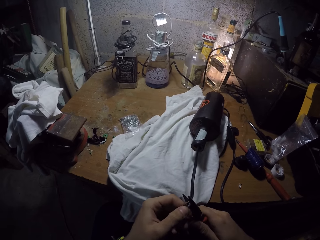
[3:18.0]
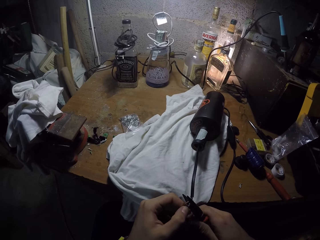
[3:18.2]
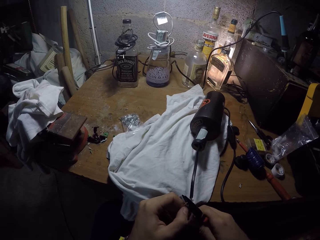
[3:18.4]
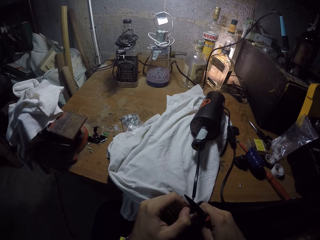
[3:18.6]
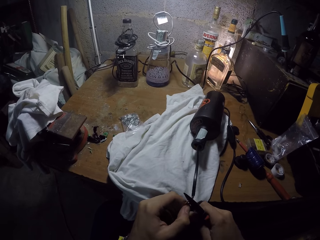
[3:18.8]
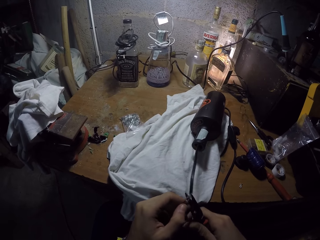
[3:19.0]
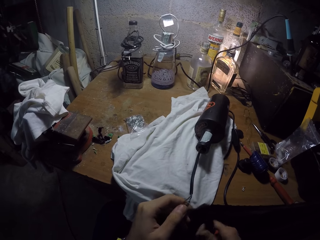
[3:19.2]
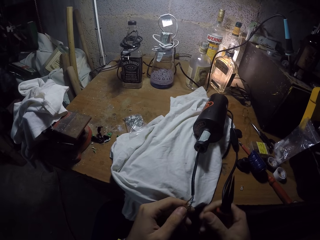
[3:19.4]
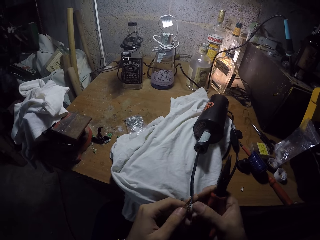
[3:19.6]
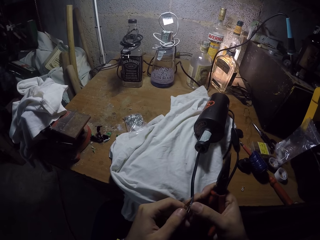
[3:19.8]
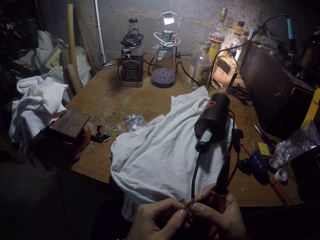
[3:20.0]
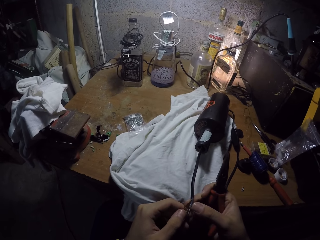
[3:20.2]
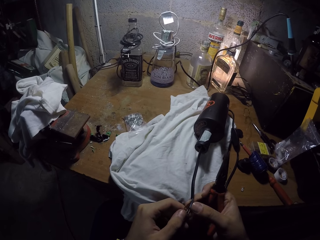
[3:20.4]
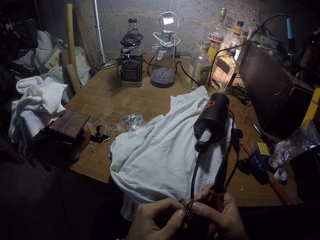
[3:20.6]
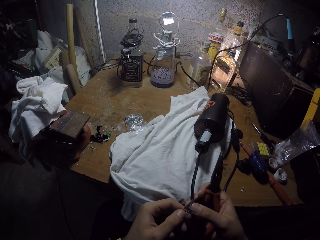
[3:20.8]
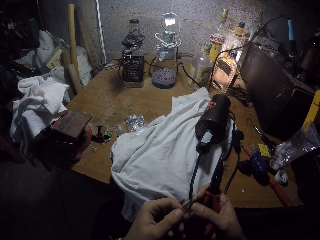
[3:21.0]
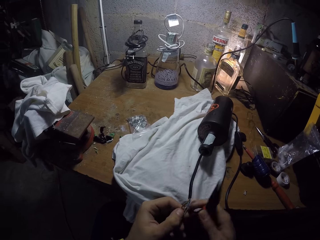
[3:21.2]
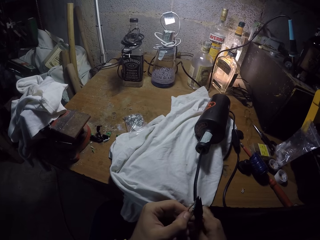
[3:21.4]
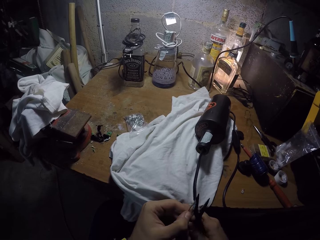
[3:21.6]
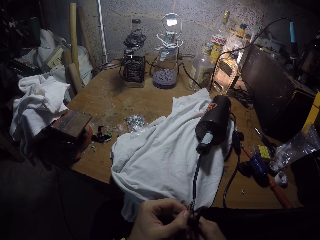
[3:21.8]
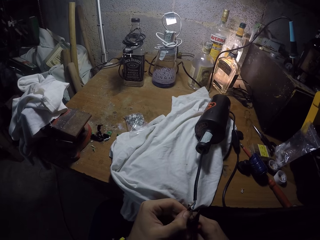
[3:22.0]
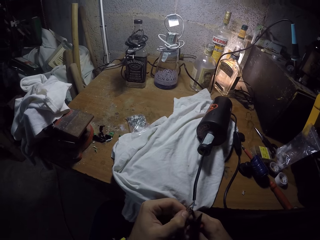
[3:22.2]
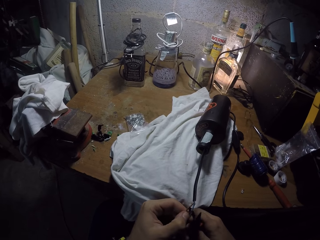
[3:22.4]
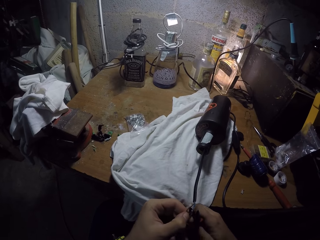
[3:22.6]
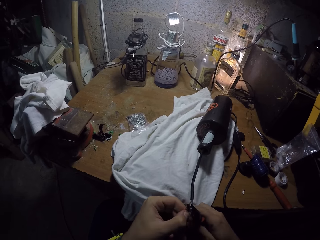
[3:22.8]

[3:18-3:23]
The camera wearer touches the cable. He checks the cable wires with his right hand. He fixes the copper tube terminal to the cable wire with the pair of pliers.

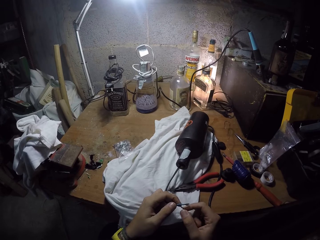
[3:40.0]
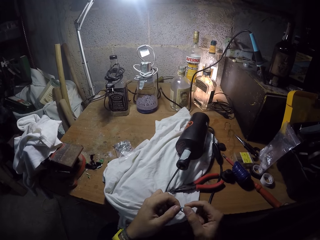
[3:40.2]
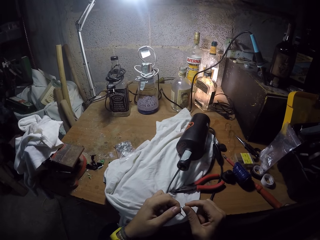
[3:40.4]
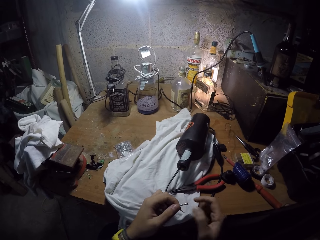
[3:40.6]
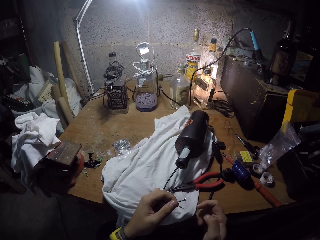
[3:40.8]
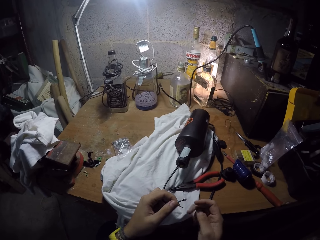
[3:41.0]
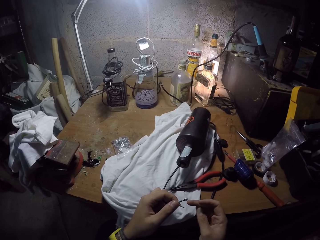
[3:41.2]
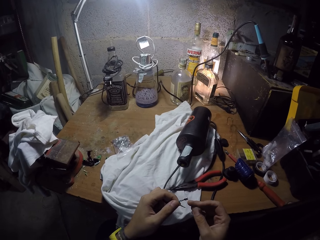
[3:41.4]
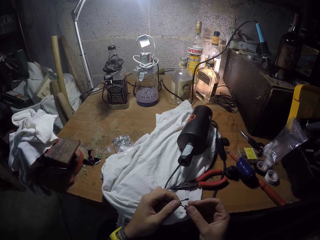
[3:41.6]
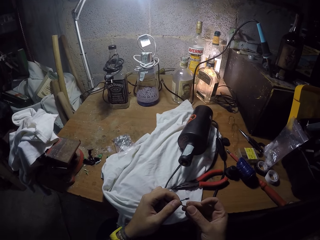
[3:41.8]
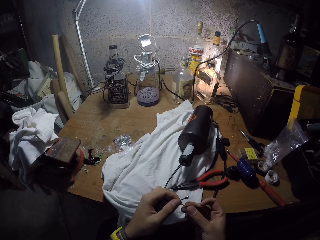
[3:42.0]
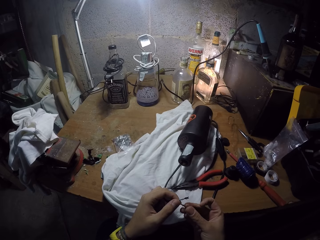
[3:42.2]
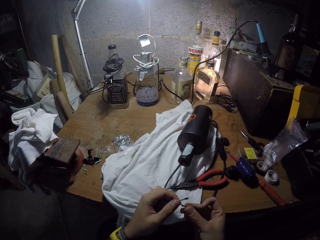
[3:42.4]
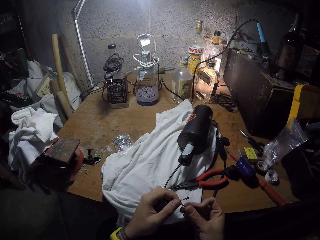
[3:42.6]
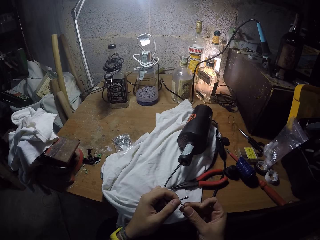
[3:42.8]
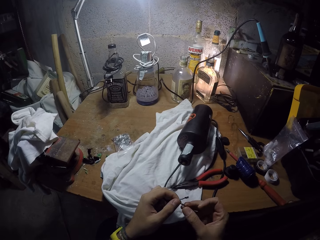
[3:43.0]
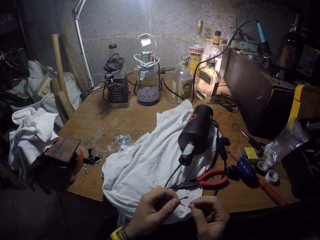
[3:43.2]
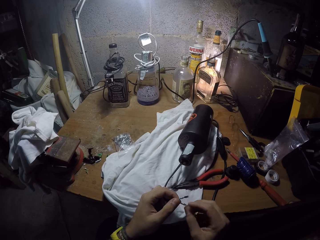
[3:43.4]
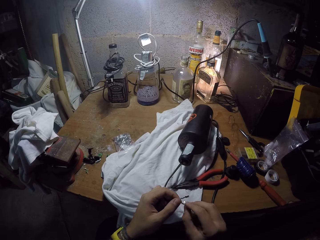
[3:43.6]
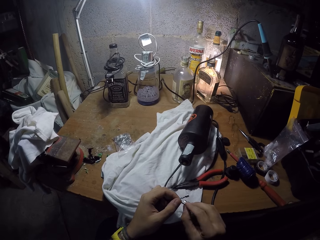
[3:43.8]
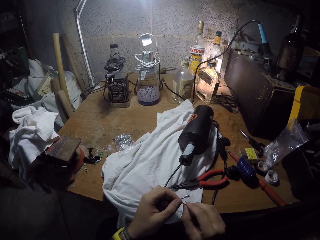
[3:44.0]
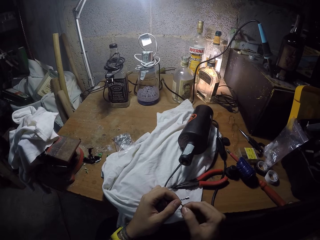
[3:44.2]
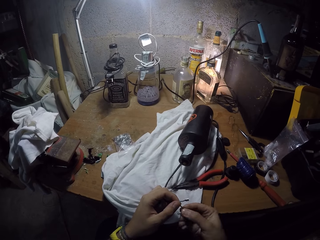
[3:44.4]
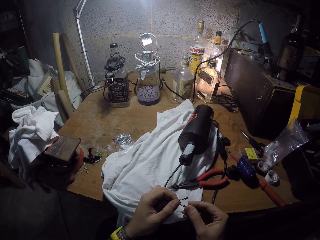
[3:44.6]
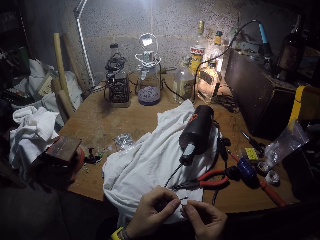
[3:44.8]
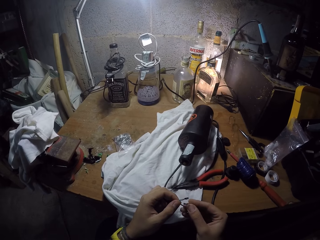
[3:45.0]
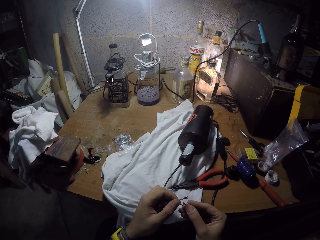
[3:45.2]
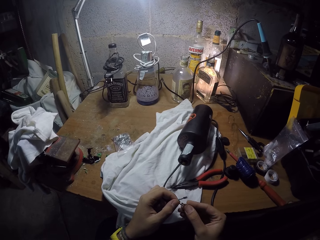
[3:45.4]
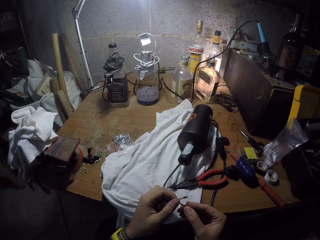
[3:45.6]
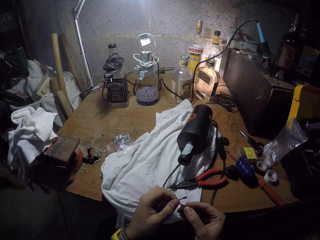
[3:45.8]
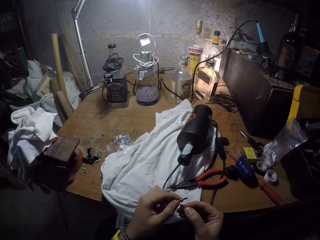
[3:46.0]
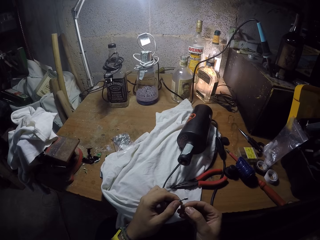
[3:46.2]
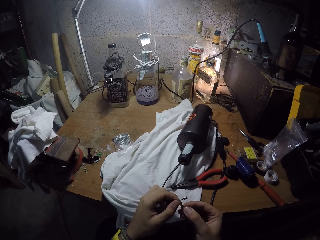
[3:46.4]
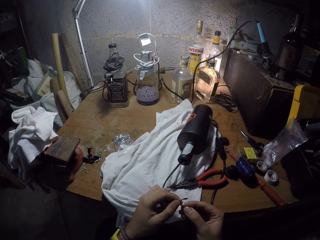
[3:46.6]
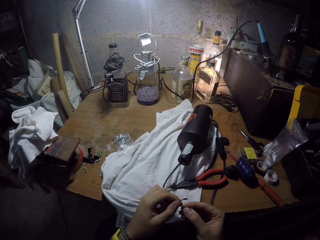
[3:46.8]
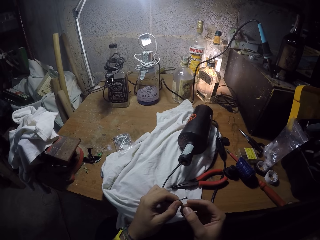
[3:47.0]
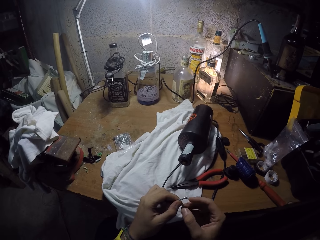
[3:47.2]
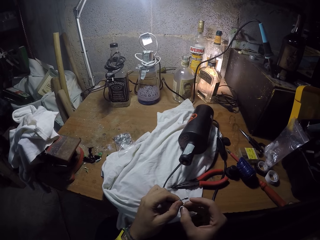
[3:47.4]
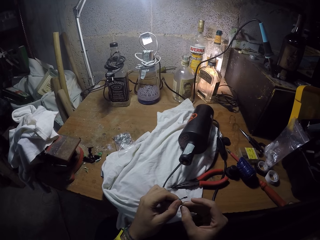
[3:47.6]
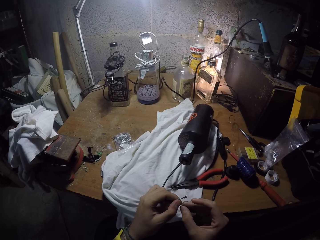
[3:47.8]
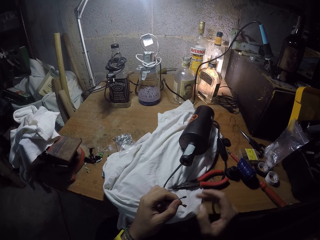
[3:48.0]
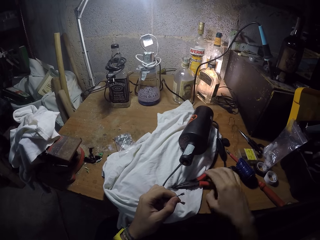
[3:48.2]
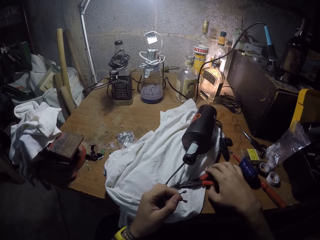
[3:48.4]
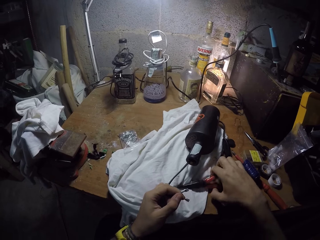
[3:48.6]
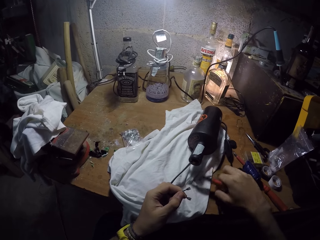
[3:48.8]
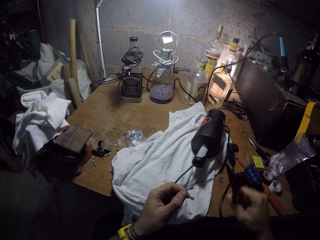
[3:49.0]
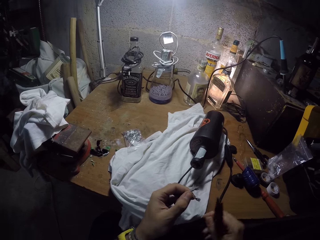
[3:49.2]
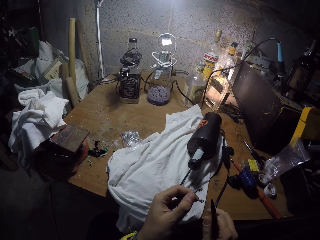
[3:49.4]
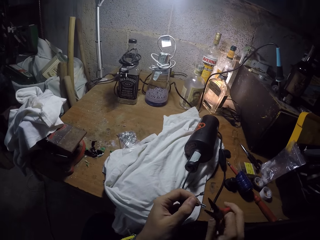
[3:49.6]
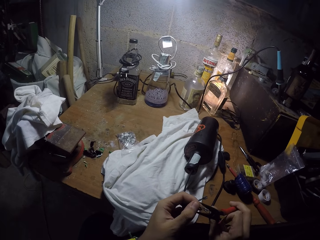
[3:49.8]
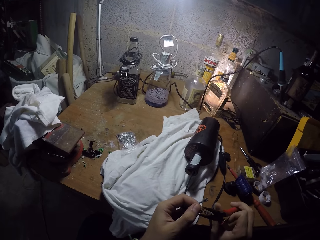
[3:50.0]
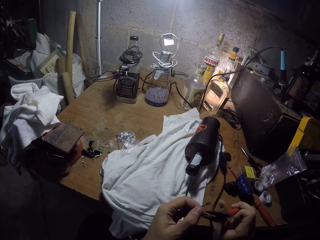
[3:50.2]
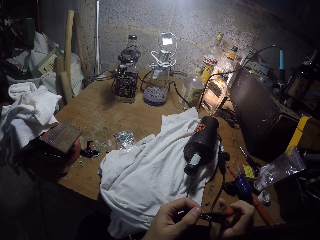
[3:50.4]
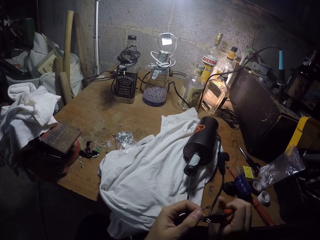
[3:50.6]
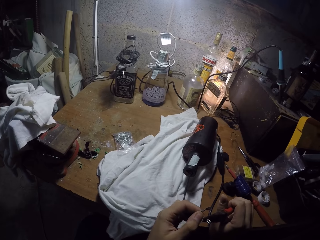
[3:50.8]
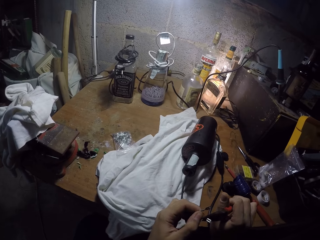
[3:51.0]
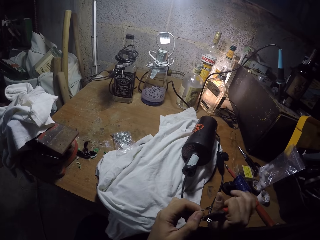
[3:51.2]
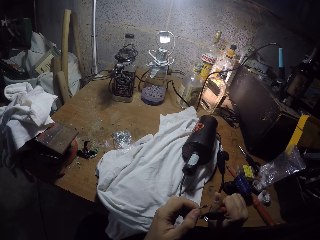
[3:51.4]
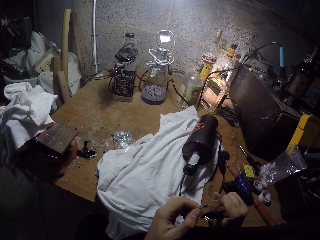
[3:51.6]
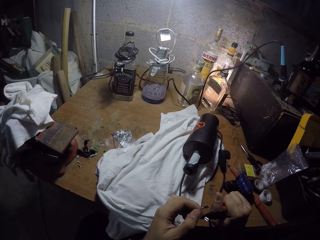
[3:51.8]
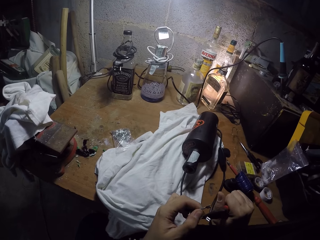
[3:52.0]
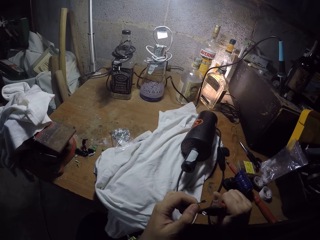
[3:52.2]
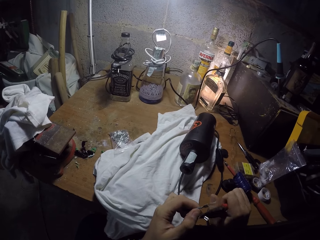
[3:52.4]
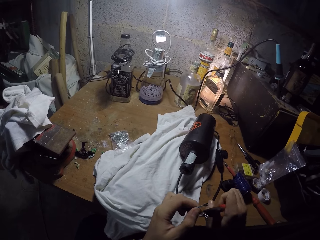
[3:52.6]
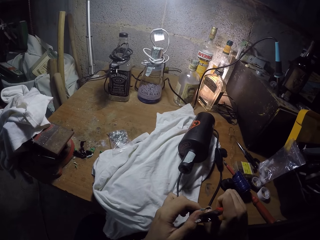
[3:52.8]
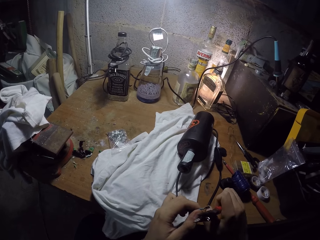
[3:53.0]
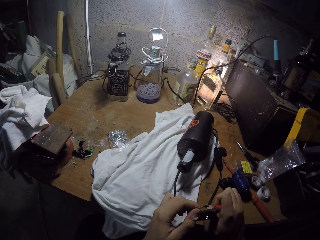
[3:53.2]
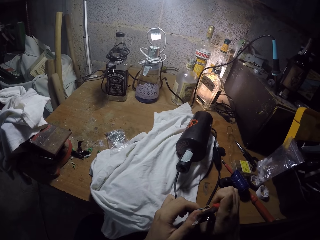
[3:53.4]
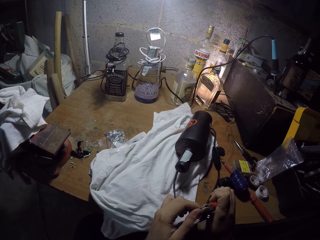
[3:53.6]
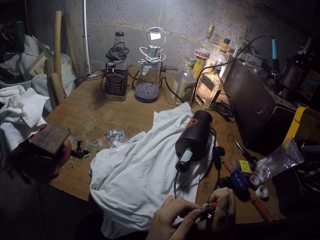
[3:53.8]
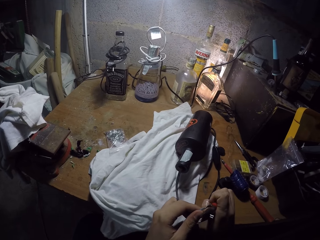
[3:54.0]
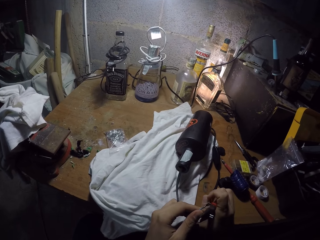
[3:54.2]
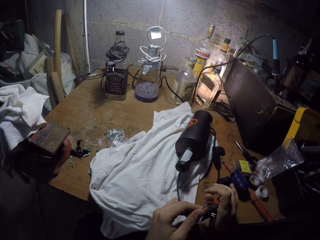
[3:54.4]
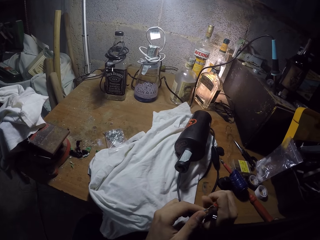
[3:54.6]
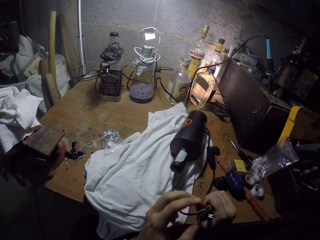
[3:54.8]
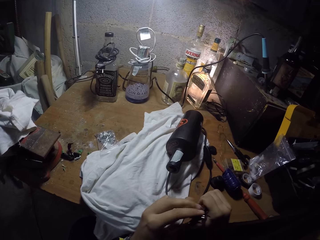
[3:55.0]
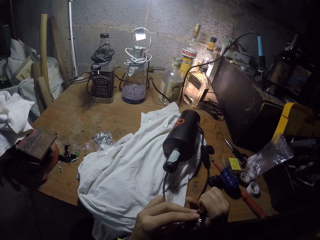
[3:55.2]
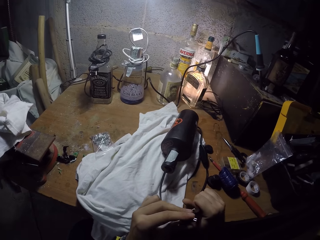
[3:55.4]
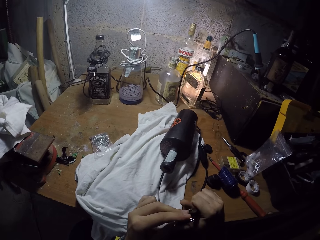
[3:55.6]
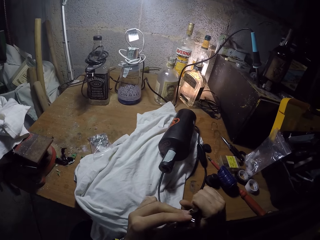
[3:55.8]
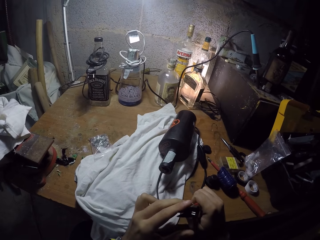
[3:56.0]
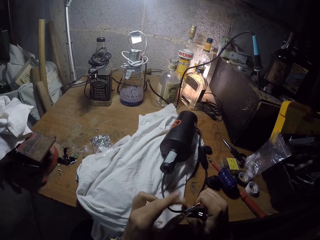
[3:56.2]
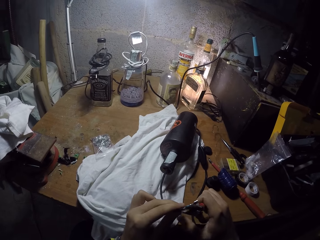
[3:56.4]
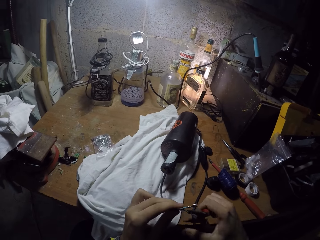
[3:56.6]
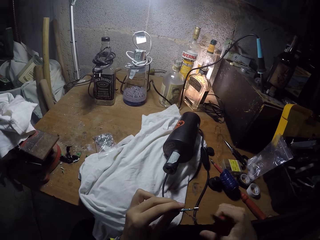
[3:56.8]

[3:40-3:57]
The camera wearer fixes the copper tube terminal or connector to the cable wire with his right hand. He picks up the pair of pliers from the table with his right hand. He fixes the copper tube terminal to the cable wire with the pair of pliers. He tightens the connector.
